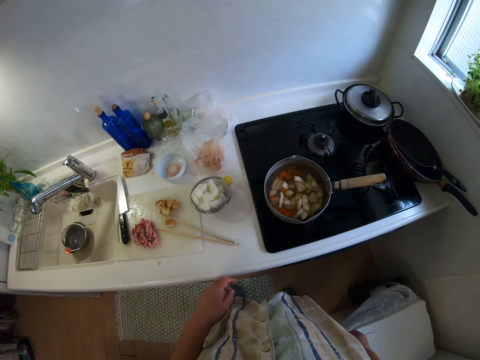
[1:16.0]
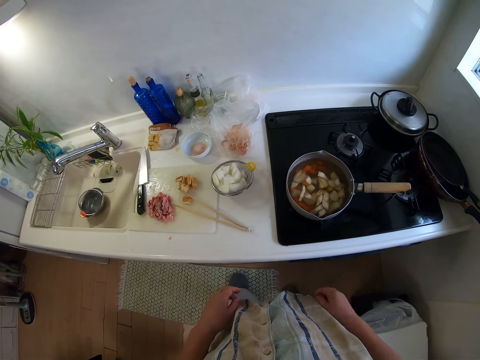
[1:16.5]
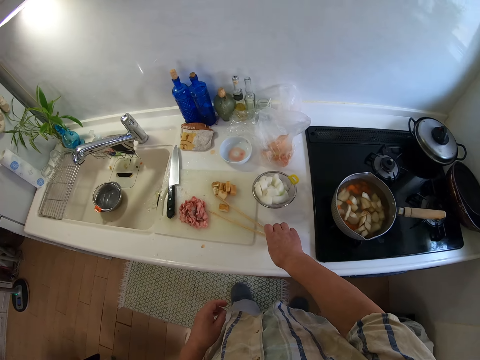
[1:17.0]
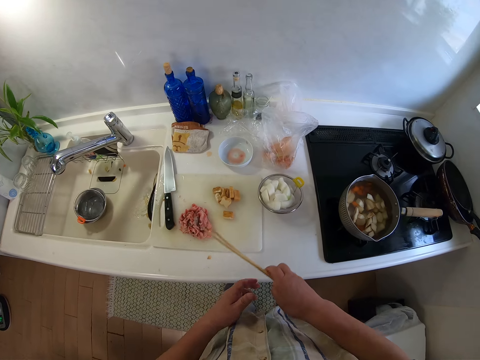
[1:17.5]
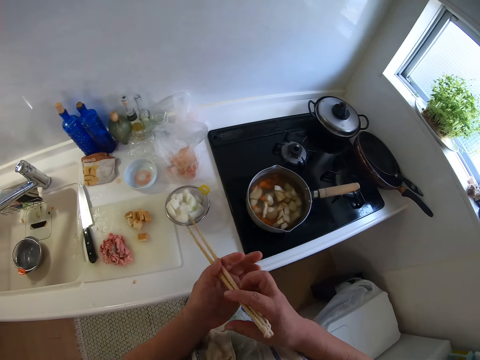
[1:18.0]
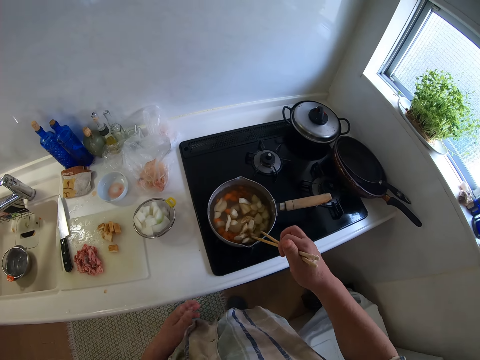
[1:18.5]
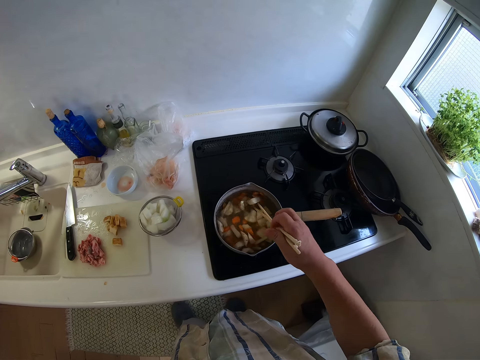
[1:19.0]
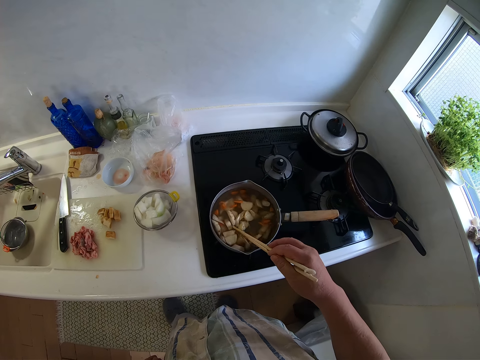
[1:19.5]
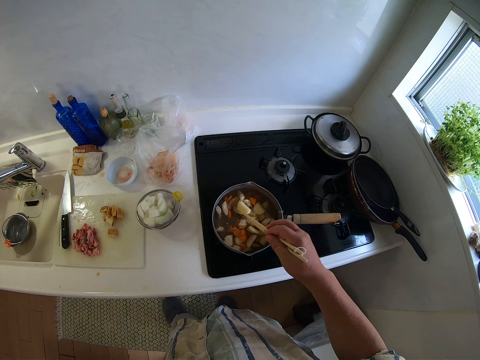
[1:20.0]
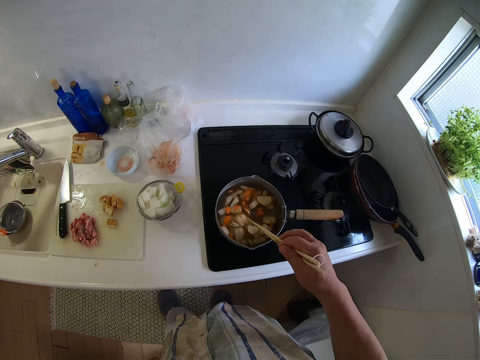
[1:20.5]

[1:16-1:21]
The camera wearer picks the chopsticks on the chopping board with his right hand. He adjusts the chopsticks with his hands. He stirs the food in the pot with the chopsticks in his right hand.

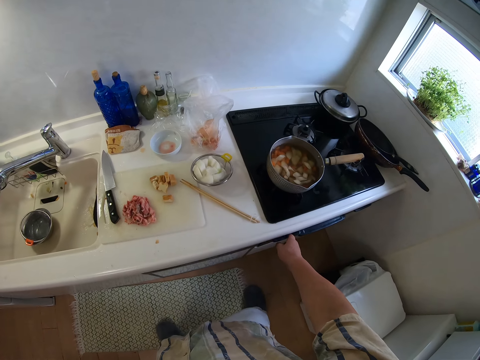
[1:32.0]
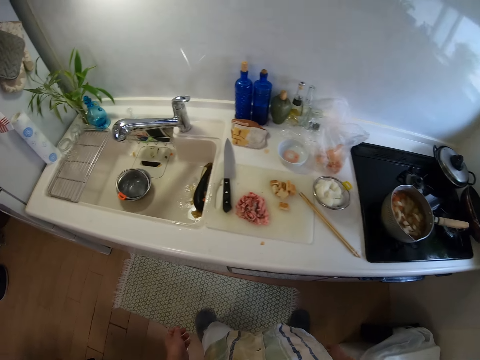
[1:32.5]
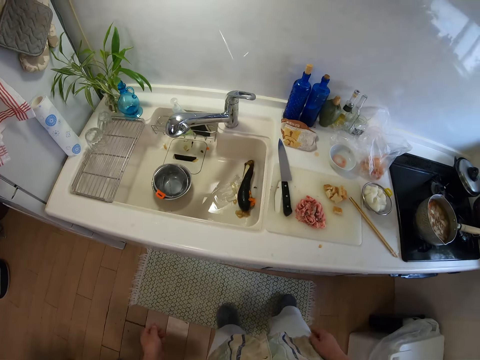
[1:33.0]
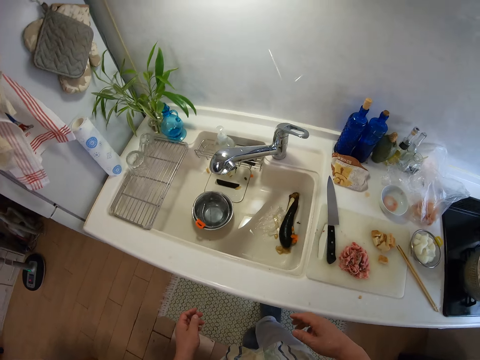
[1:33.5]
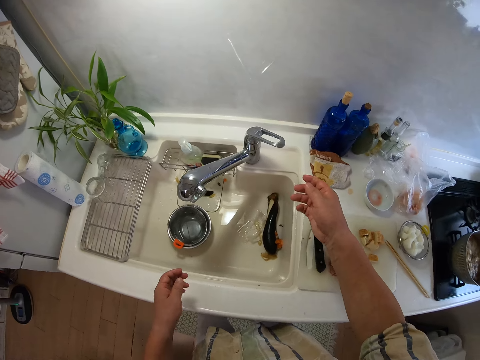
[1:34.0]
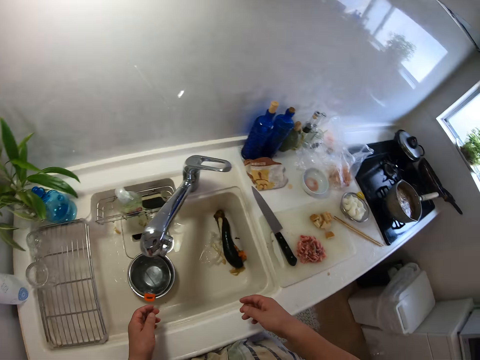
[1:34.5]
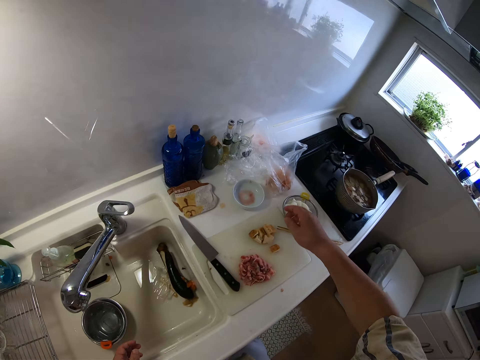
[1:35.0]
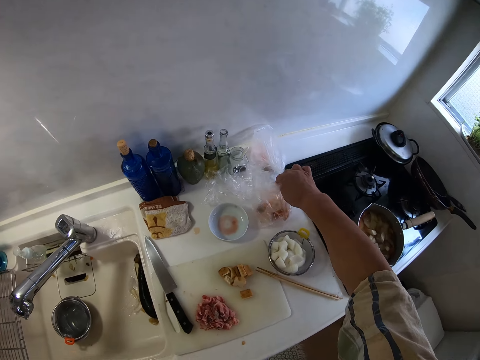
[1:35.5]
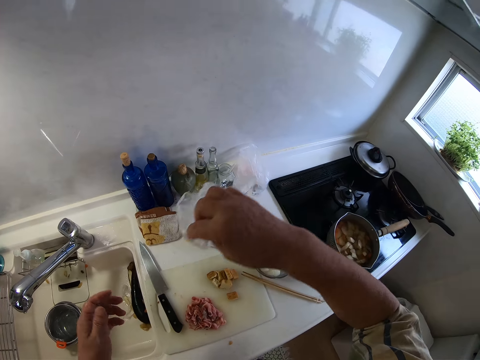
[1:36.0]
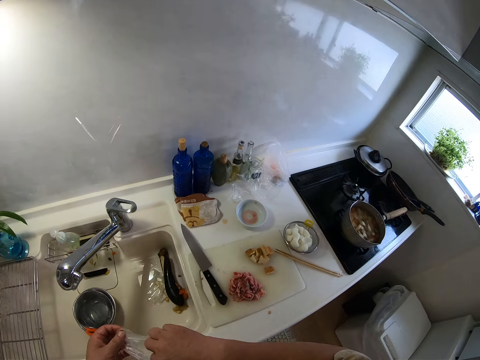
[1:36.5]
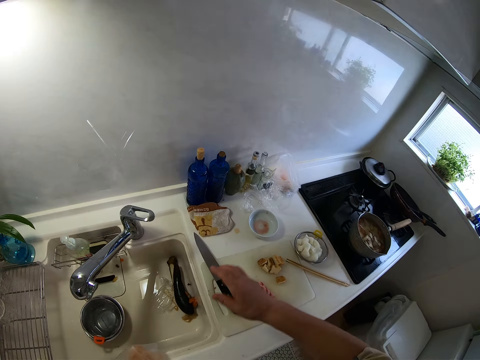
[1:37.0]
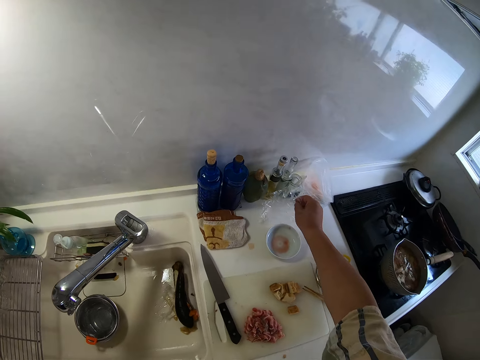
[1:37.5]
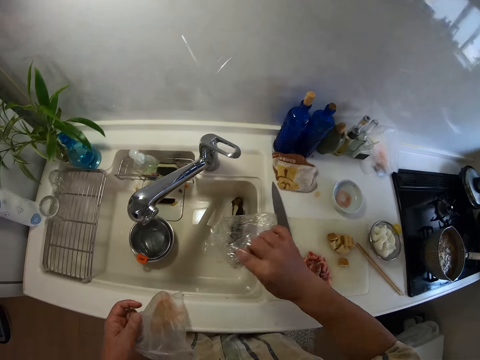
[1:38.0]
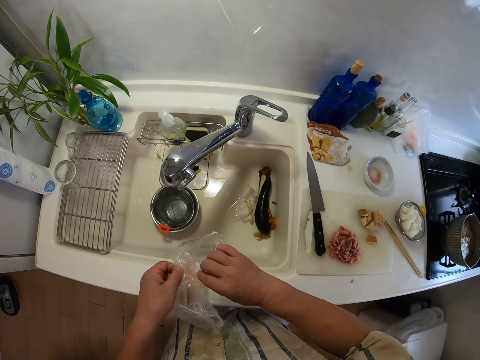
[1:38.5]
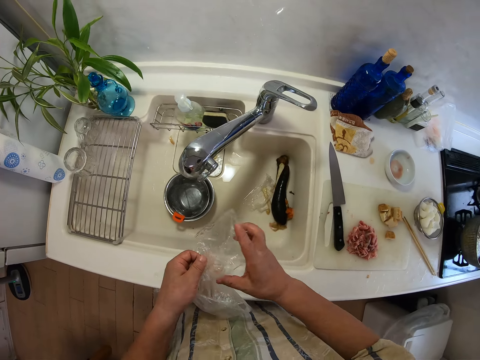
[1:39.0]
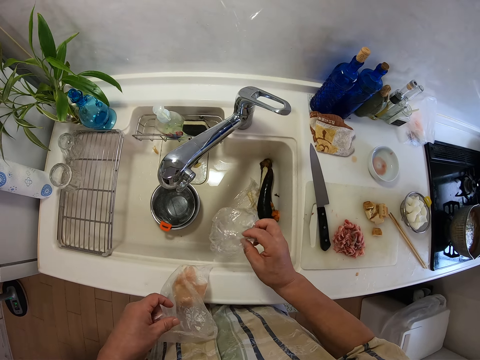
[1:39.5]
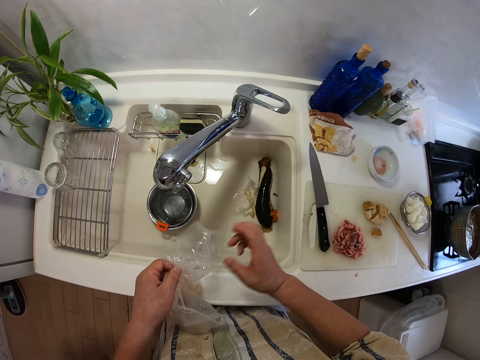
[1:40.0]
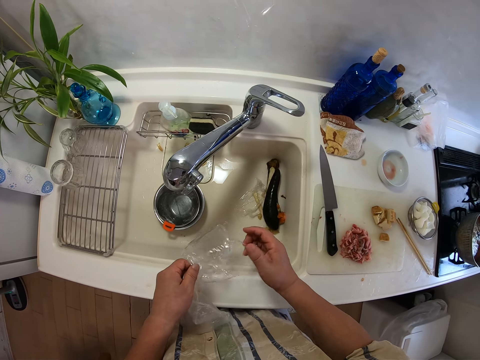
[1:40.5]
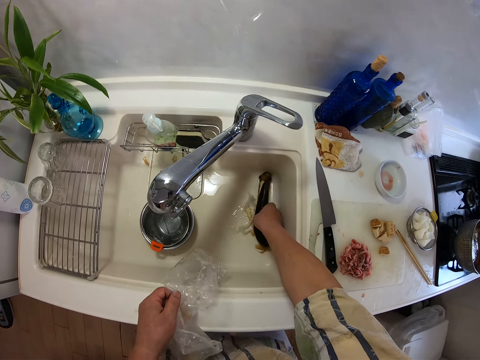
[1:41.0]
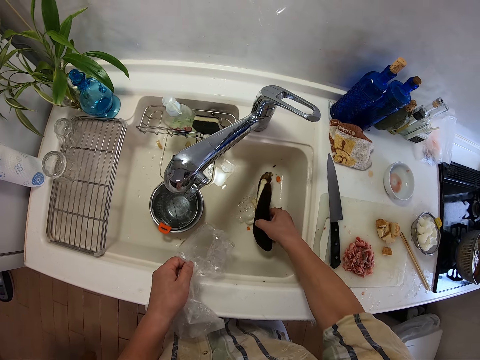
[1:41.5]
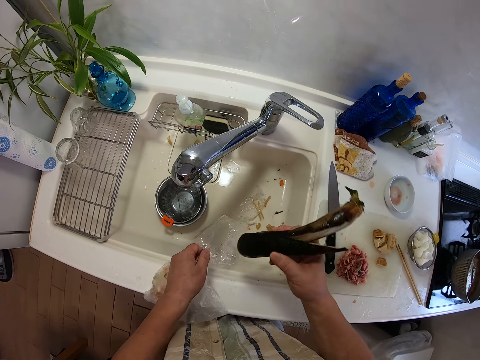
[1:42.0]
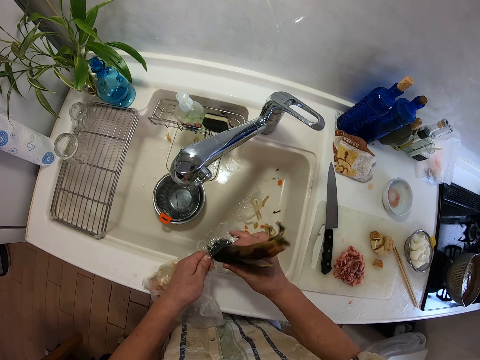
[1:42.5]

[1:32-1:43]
The camera wearer operates the cooker with his right hand. He picks the nylon or paper bag on the table top with his right hand. He passes the nylon to his left hand. He picks a second nylon from the sink with his right hand. He inspects the second nylon with his hands. He picks a zucchini or banana peel in the sink with his right hand. He holds the second nylon with his left hand. He puts the zucchini in the second nylon with his right hand.

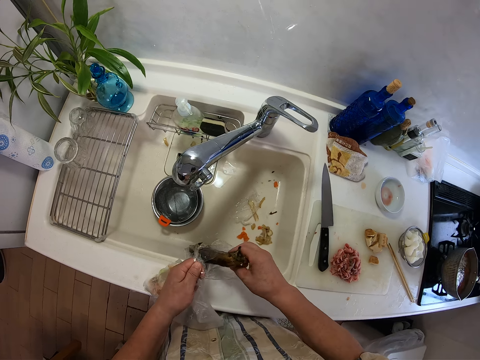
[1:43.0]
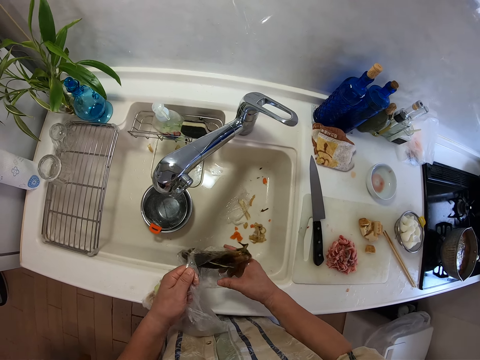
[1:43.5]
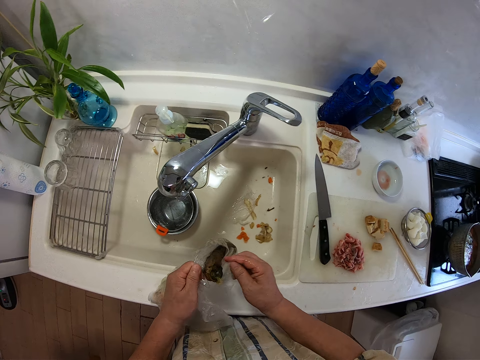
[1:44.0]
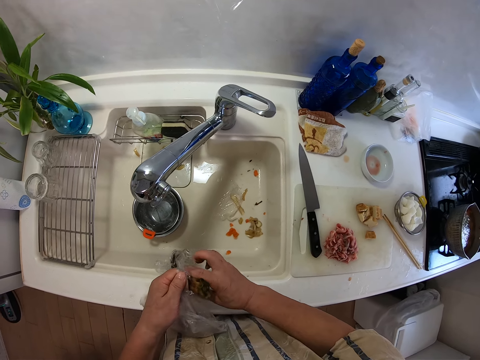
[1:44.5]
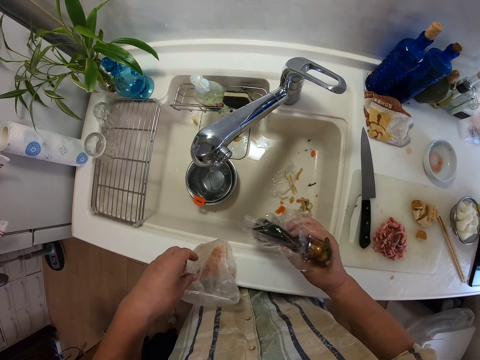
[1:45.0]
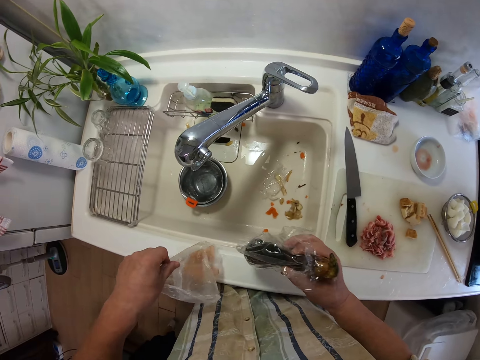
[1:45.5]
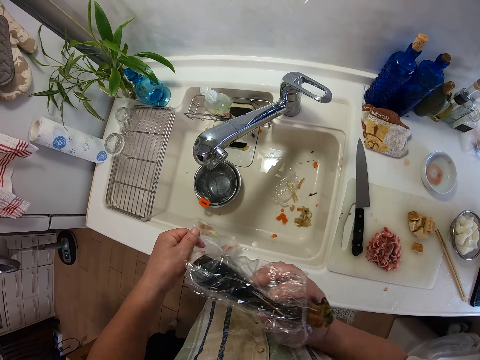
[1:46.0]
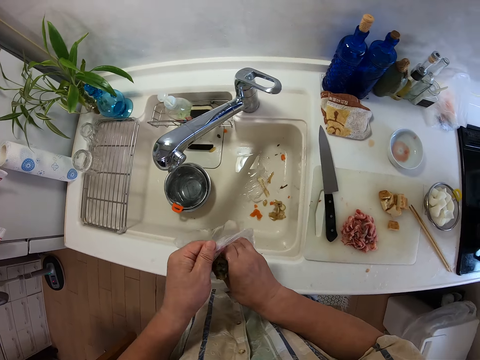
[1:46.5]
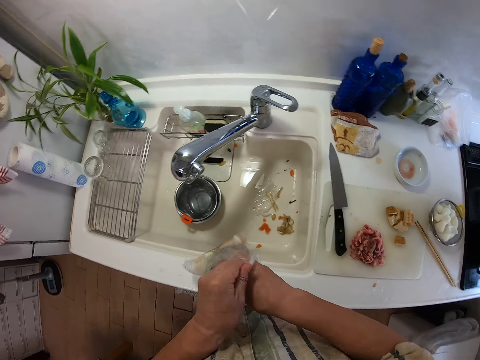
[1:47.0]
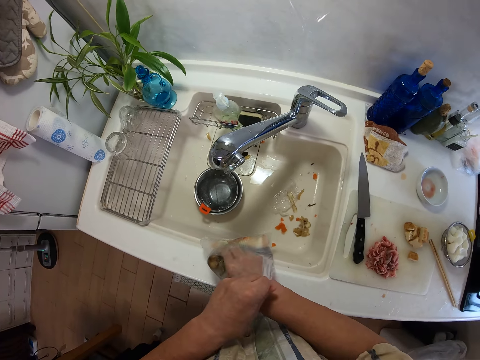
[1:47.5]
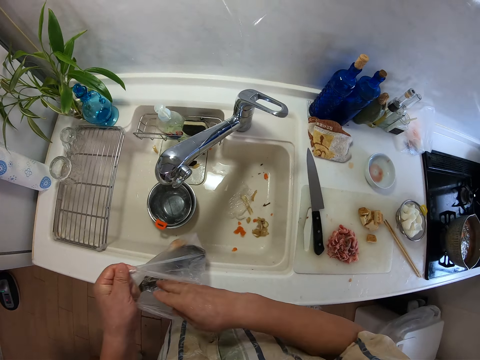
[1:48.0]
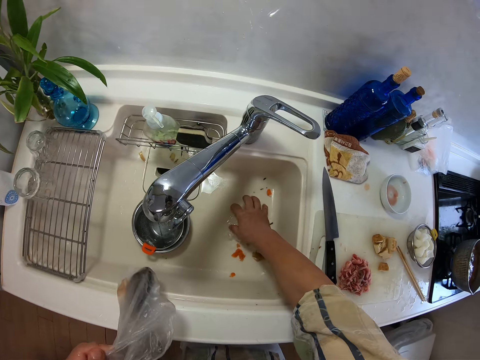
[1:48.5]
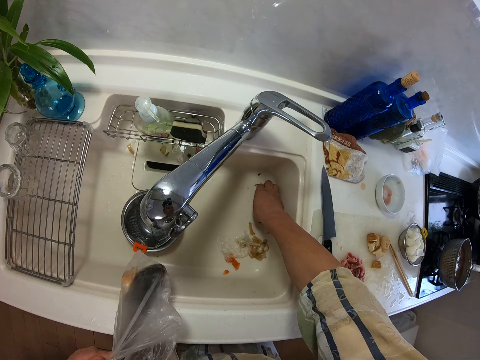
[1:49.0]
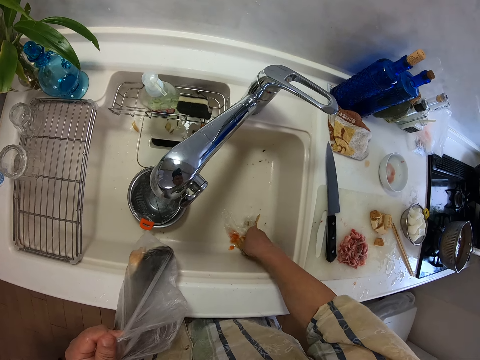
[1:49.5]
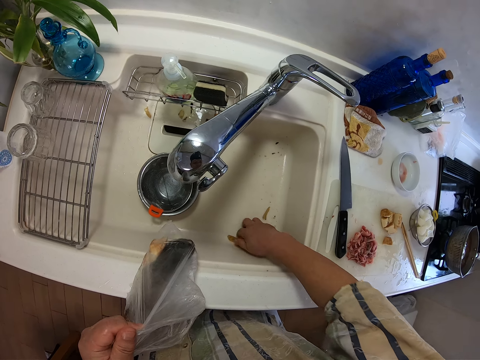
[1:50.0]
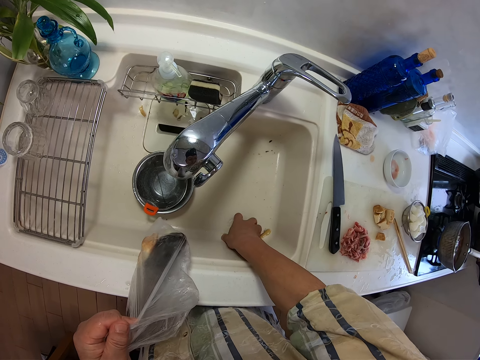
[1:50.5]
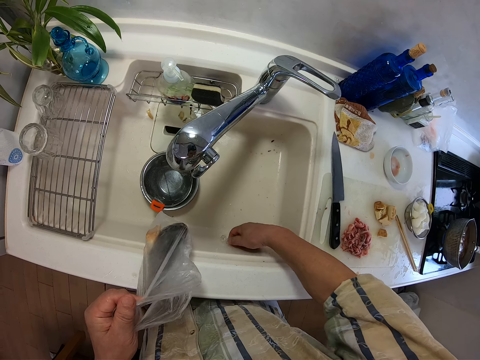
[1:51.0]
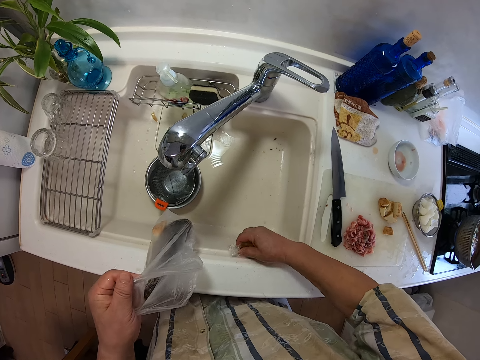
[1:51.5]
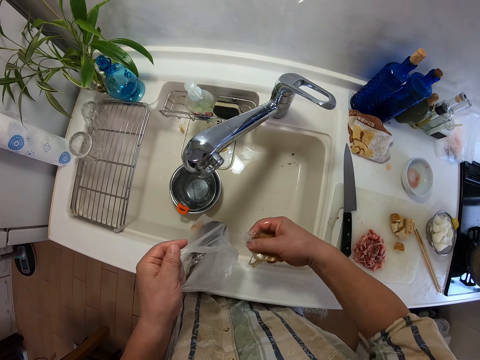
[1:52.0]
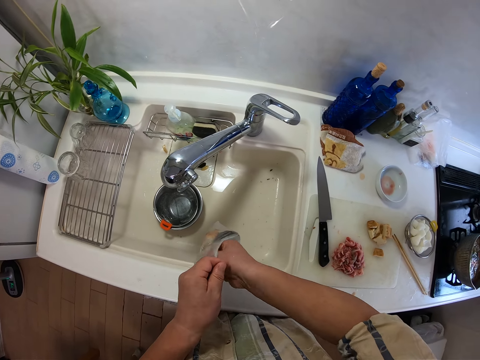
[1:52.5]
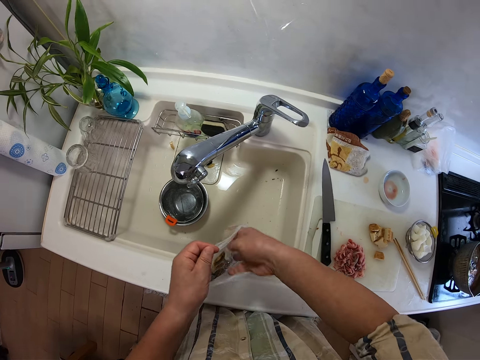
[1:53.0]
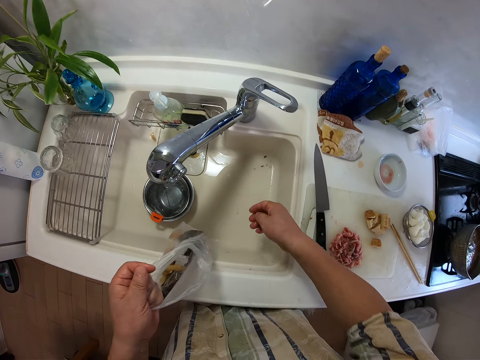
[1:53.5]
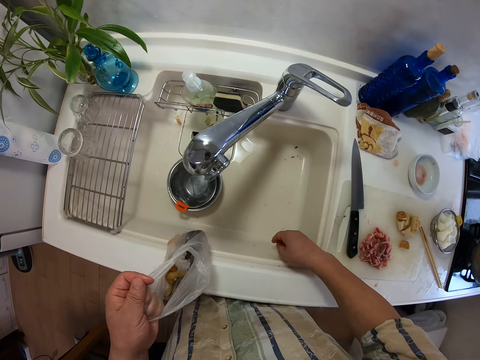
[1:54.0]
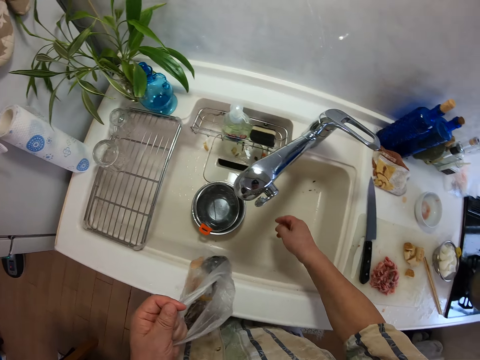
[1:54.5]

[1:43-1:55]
The camera wearer puts the peel in the paper bag. He wraps the second nylon with his hands. He holds the wrapped zucchini with his right hand. He puts the wrapped zucchini in the nylon with his right hand. He packs pieces of vegetables in the sink with his right hand. He cleans the waste from the sink. He puts the pieces of vegetable in the nylon with his right hand.
